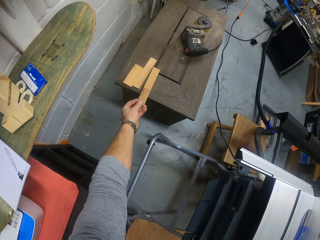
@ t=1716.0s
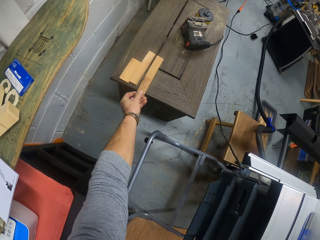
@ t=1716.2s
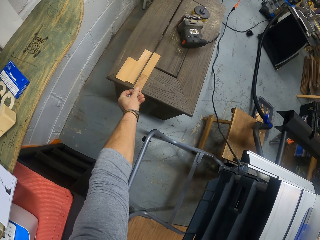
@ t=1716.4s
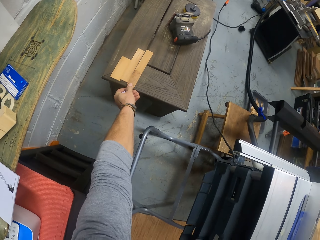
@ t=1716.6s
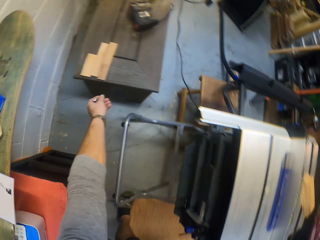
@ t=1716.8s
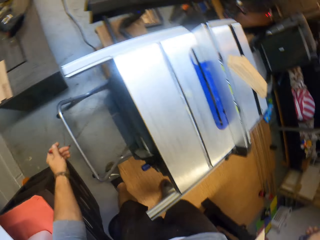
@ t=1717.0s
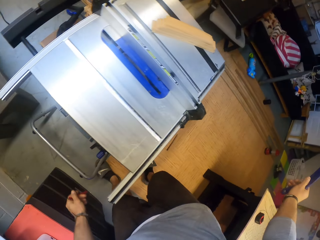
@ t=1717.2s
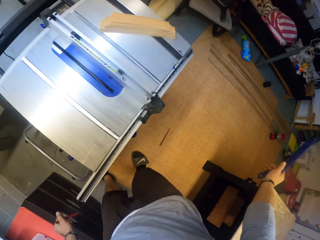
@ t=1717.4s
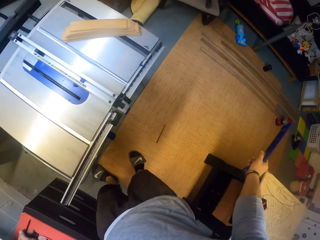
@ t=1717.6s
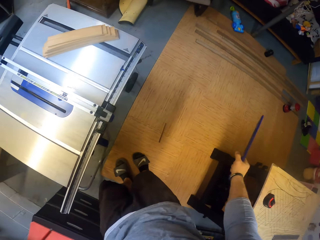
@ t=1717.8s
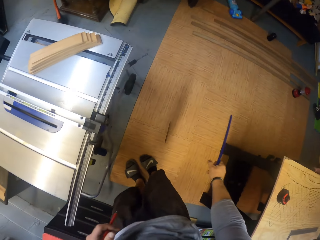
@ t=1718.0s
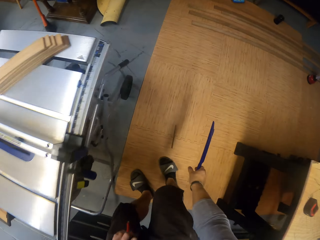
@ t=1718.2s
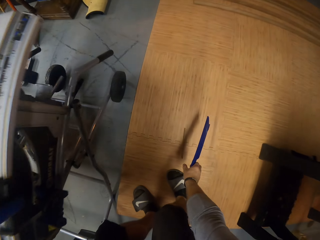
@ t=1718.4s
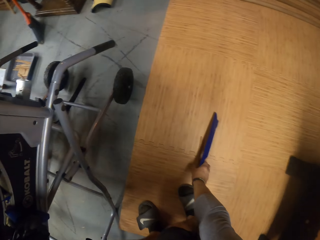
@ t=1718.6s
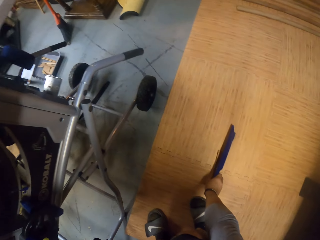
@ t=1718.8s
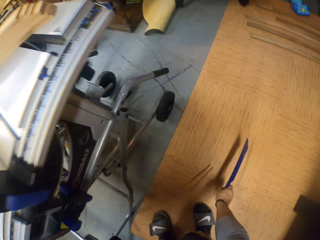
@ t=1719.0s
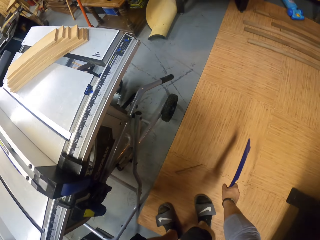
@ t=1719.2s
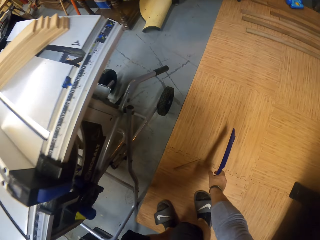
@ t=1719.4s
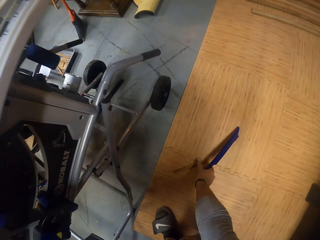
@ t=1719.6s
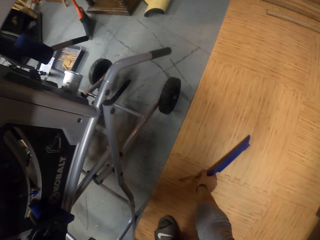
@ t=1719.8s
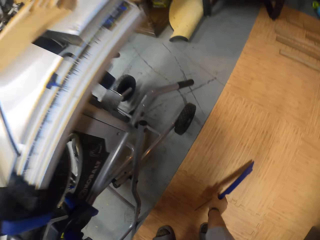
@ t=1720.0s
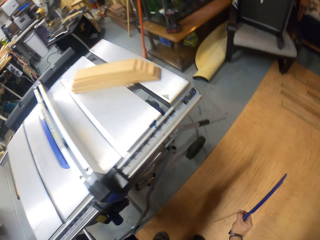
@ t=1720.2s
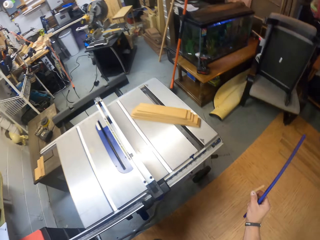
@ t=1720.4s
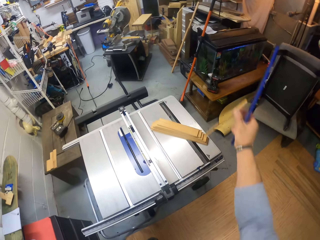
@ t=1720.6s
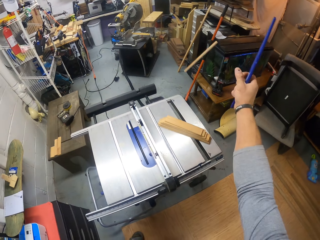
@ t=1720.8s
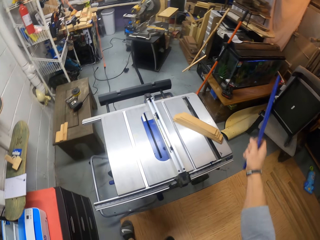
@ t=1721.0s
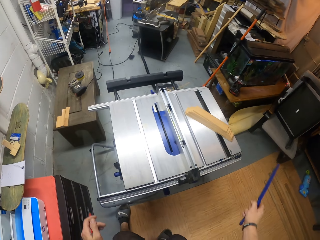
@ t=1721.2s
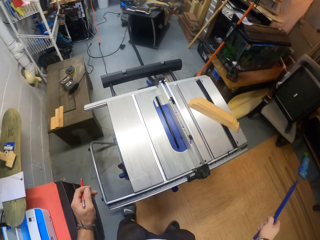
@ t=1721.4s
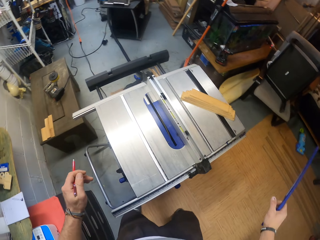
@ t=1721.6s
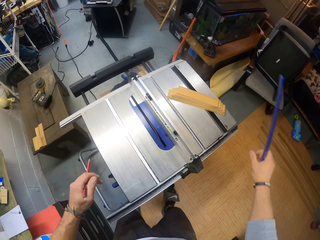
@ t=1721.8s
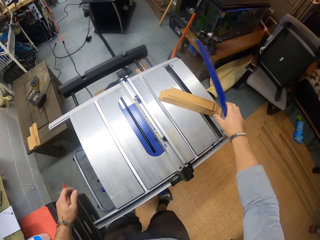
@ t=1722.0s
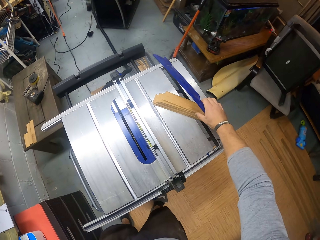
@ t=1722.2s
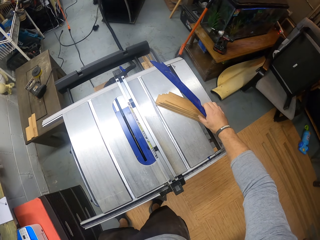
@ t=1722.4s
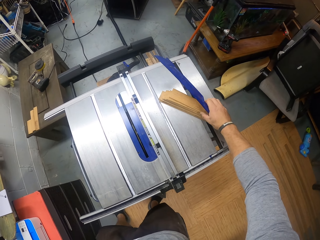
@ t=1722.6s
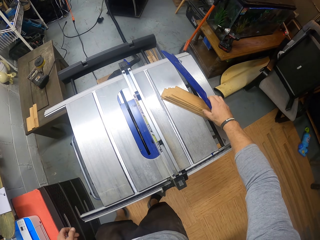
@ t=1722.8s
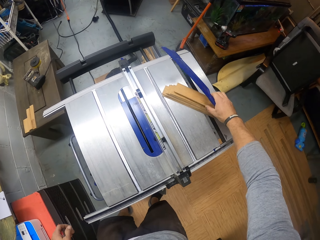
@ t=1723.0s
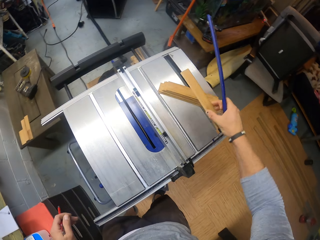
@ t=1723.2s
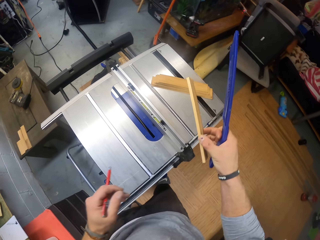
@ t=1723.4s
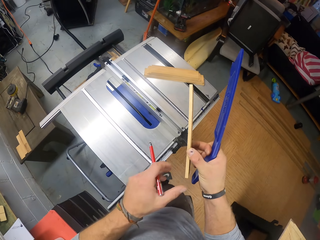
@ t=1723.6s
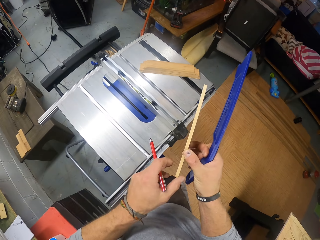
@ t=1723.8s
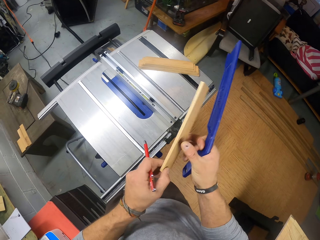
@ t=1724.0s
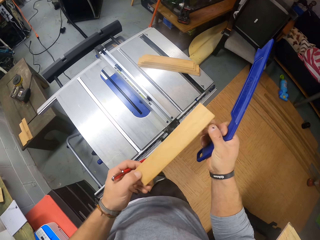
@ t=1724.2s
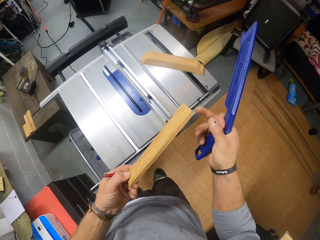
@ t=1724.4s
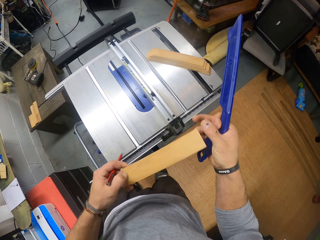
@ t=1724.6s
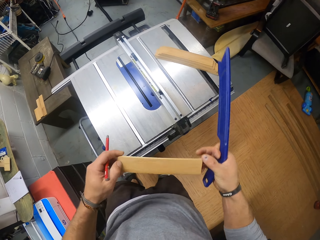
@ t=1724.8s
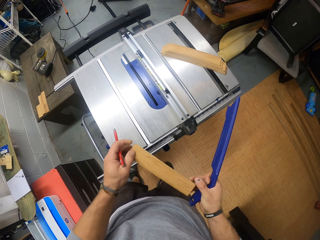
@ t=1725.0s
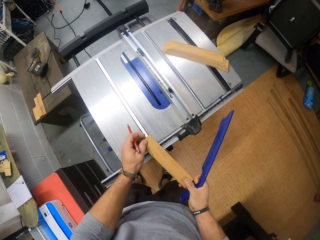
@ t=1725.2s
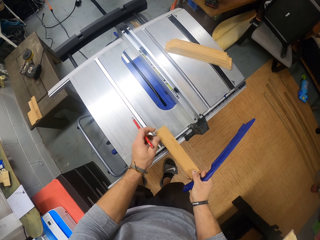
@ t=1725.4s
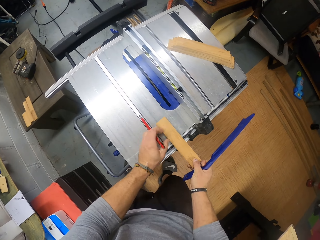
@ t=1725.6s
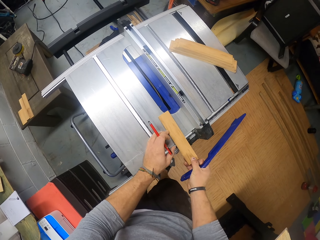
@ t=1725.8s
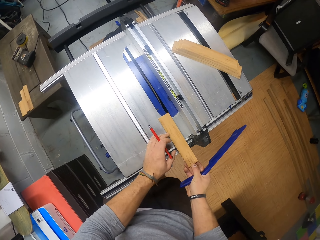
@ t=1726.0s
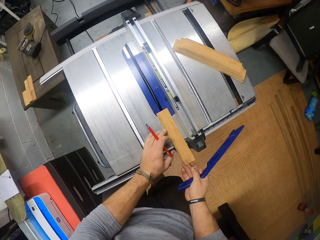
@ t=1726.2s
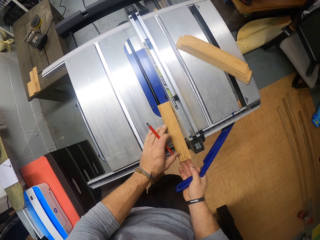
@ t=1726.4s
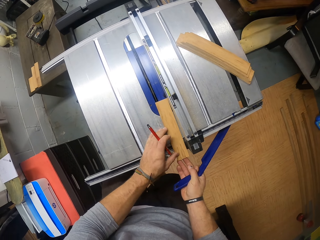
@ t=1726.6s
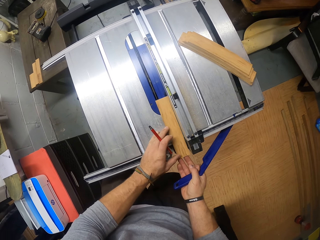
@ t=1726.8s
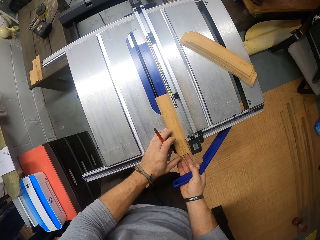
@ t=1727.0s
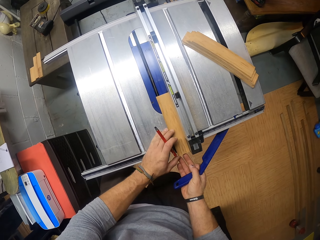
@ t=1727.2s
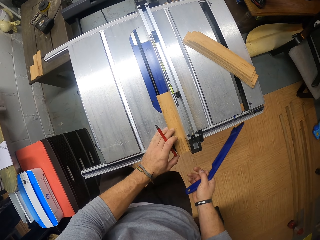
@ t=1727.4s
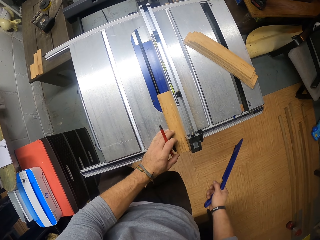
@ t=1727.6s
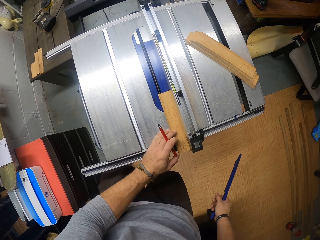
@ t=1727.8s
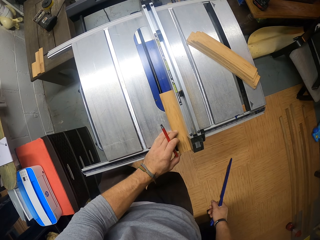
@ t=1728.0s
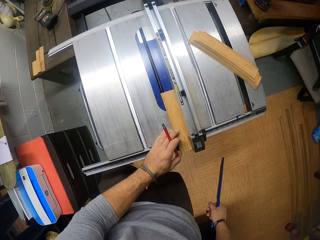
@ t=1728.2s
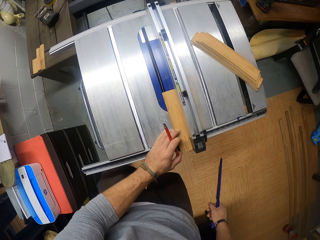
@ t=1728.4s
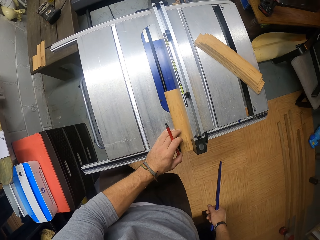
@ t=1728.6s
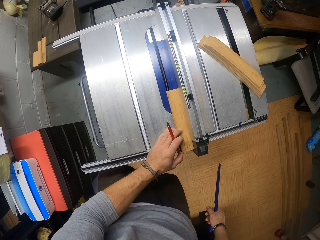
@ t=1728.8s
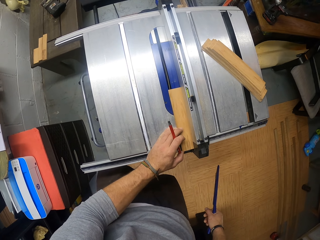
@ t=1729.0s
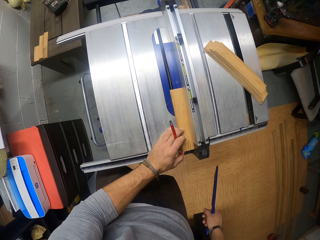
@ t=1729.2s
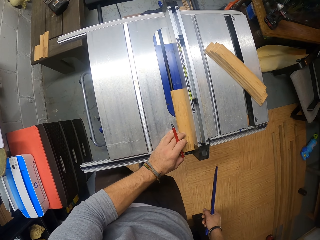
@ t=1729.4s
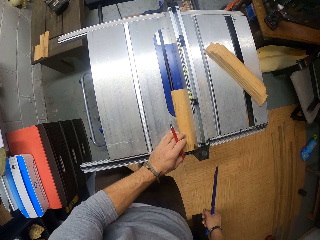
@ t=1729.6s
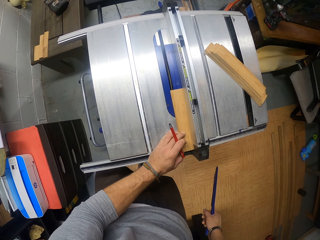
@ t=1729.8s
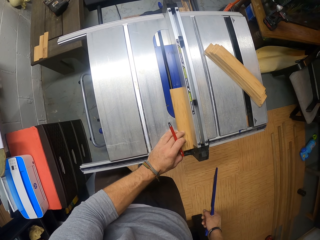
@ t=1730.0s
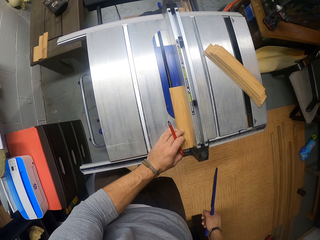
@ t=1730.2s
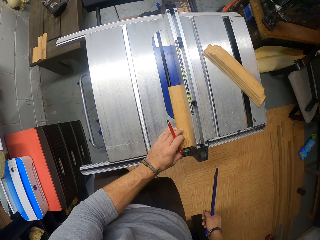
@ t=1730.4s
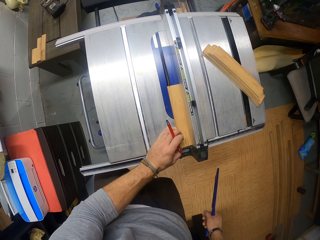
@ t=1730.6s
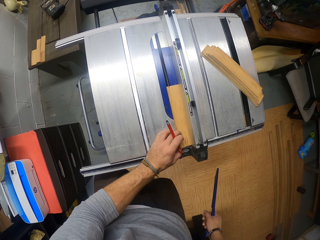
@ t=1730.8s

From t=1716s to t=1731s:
The camera wearer places the pieces of wood on the table with his left hand. He looks around. He picks a small piece of cut wood from the floor with his right hand. He throws the small piece of cut wood into the plastic tray with his right hand. He picks a piece of wood from the pieces of wood on the table saw or cutting machine with his right hand. He holds the piece of wood with both hands. He places the piece of wood on the table saw with both hands. He removes his right hand from the piece of wood. He moves the piece of wood on the table saw with his left hand. He cuts the wood on the cutting machine.

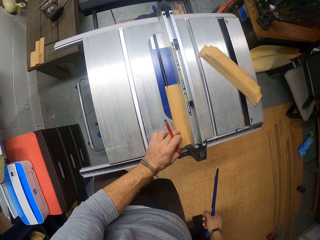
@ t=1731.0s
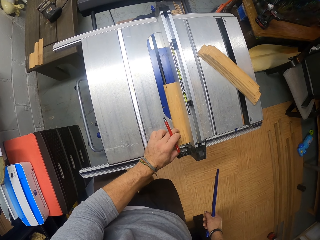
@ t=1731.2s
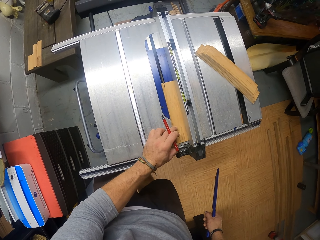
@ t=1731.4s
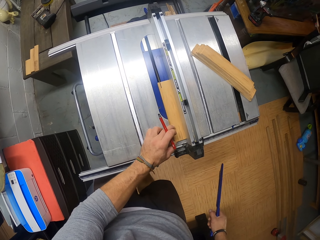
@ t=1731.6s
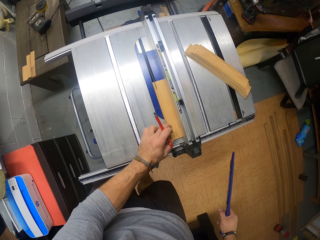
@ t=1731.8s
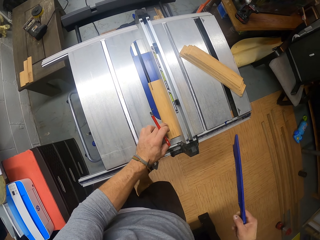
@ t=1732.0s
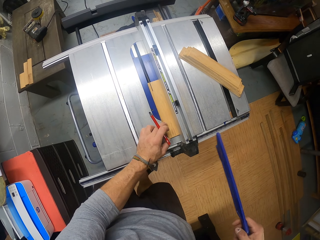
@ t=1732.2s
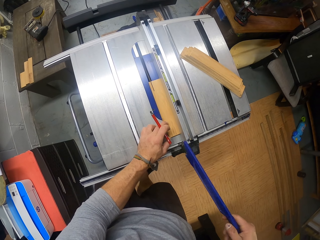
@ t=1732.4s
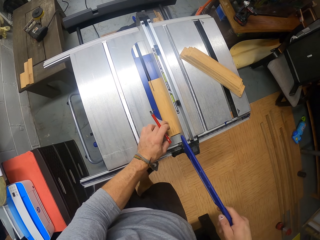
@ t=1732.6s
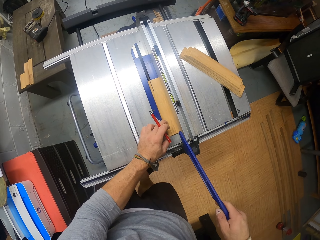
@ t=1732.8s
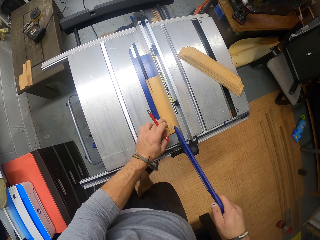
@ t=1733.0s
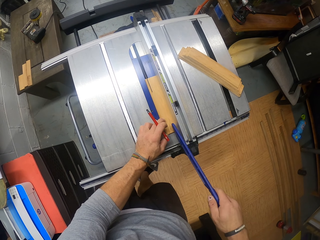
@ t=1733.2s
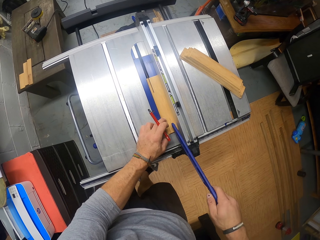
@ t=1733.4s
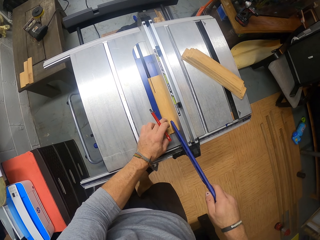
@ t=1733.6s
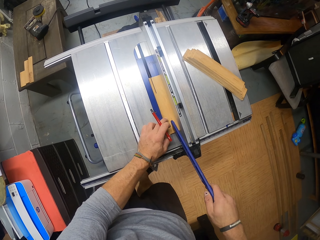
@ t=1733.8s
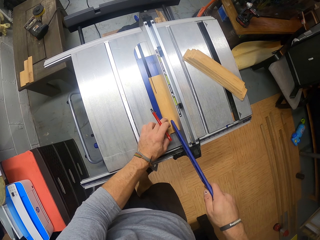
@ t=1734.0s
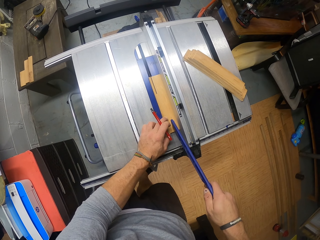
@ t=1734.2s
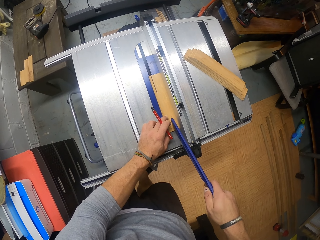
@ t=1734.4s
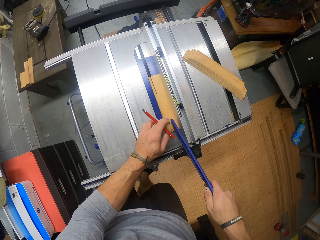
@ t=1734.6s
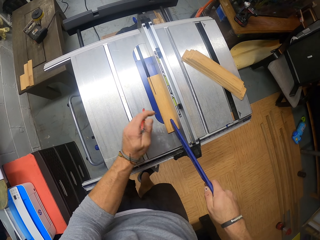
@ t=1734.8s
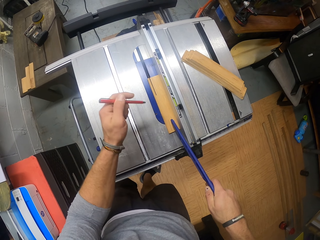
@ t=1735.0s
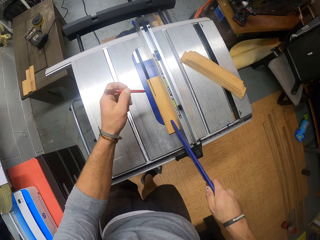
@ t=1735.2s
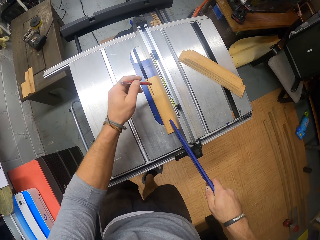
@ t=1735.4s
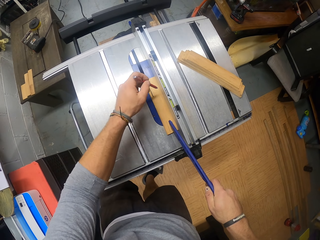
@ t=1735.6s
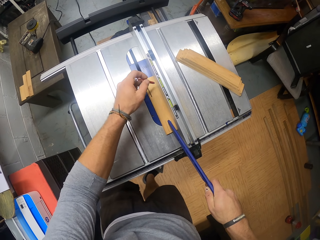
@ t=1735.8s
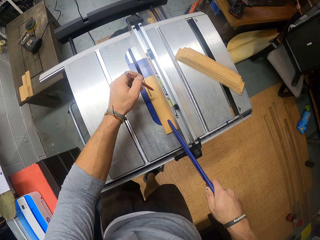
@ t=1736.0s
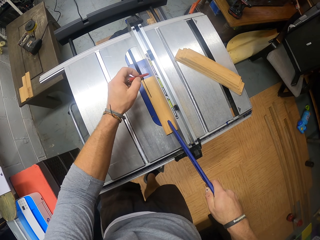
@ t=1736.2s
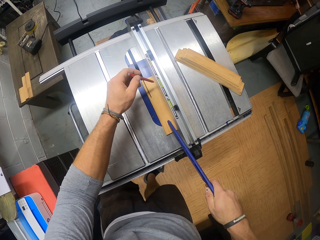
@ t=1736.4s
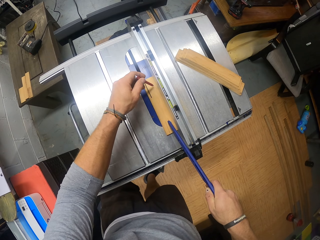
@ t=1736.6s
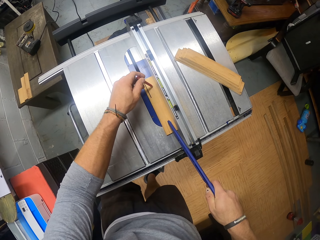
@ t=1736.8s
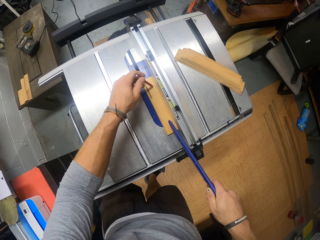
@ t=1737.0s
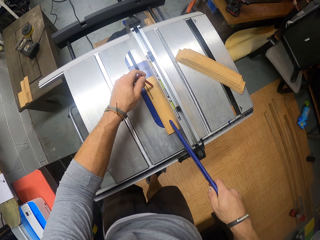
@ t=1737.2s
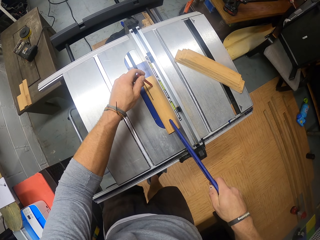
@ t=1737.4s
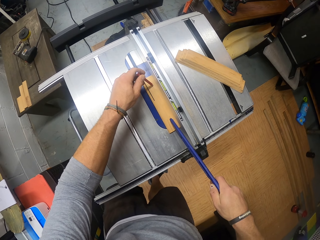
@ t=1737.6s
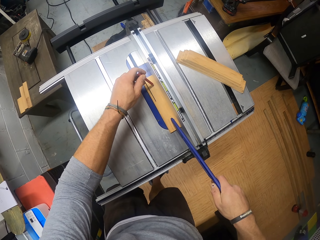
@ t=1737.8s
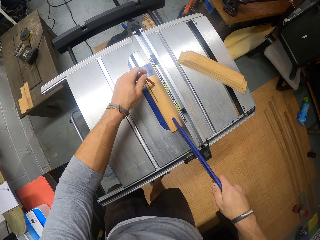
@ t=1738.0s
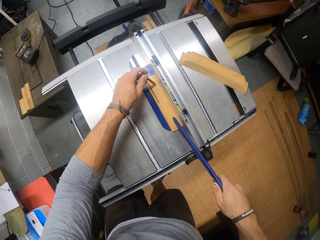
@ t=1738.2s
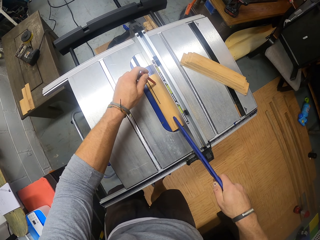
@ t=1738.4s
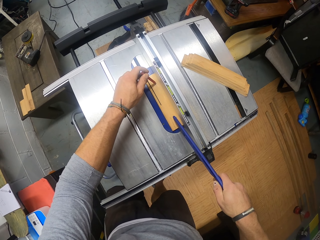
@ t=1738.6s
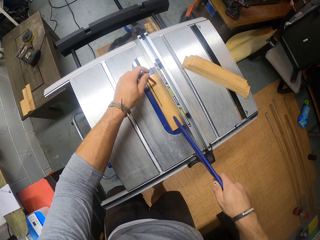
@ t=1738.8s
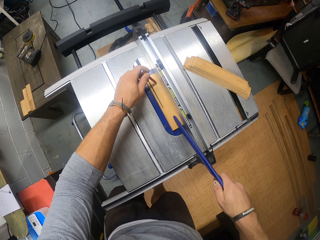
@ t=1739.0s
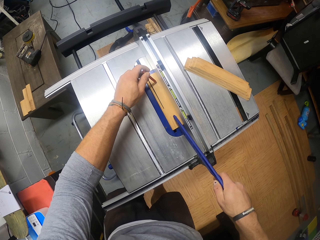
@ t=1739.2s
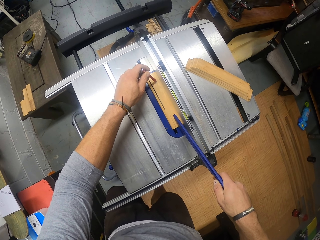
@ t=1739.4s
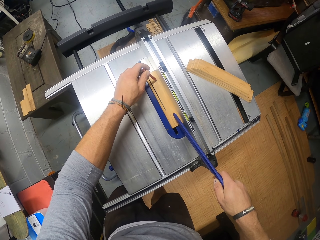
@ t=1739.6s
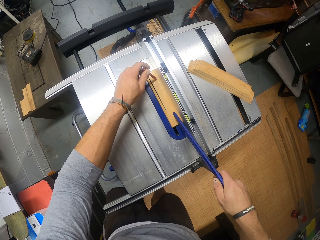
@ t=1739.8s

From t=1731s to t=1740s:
The camera wearer places the wood pusher in his right hand on the wood on the table saw. He removes his left hand from the piece of wood on the table saw. He places the pencil in his left hand on the wood on the table saw. He moves the piece of wood on the table saw with the pencil in his left hand and the wood pusher in his right hand.
